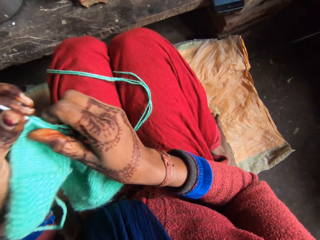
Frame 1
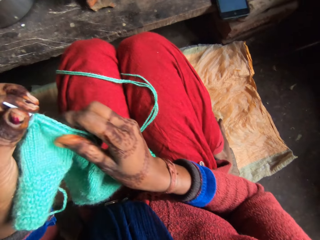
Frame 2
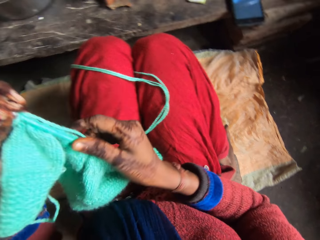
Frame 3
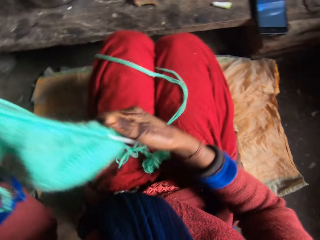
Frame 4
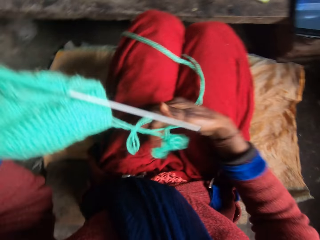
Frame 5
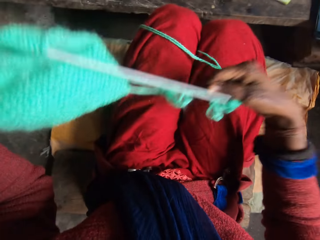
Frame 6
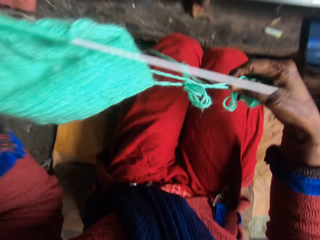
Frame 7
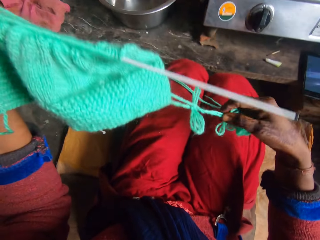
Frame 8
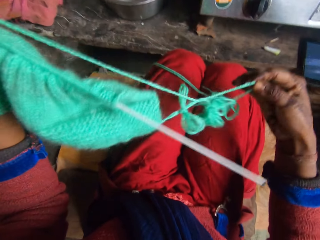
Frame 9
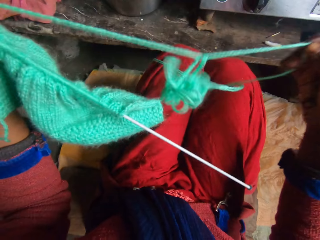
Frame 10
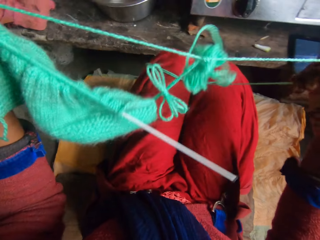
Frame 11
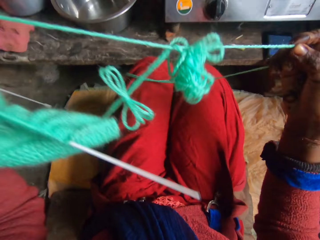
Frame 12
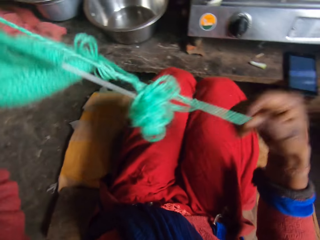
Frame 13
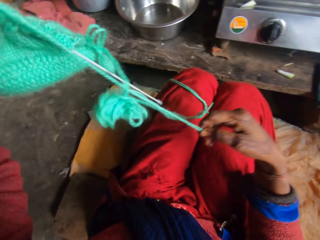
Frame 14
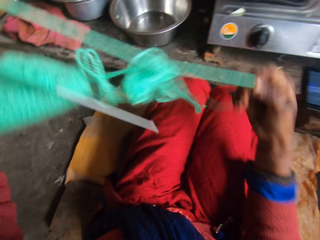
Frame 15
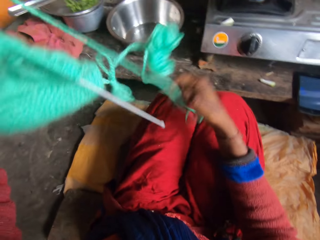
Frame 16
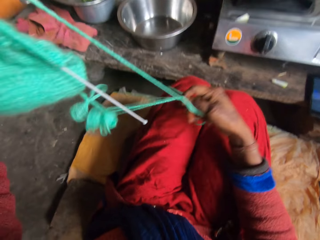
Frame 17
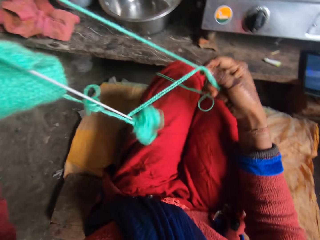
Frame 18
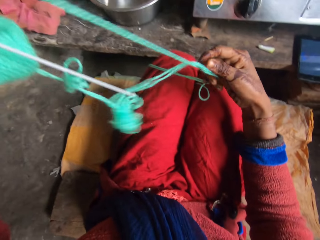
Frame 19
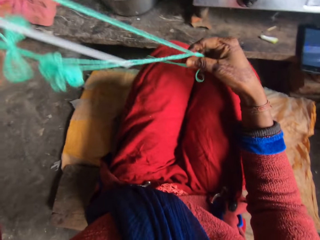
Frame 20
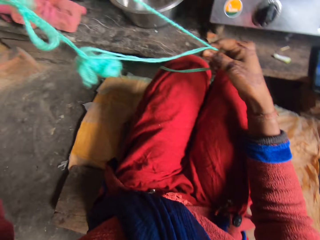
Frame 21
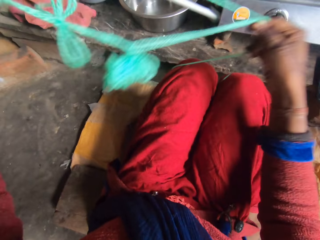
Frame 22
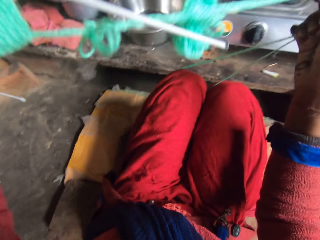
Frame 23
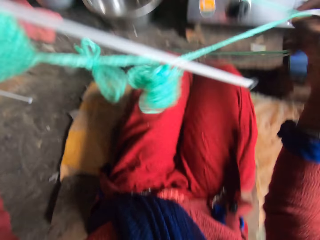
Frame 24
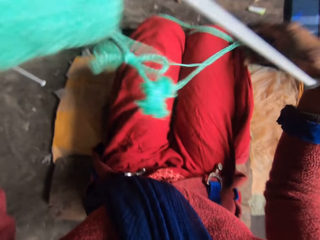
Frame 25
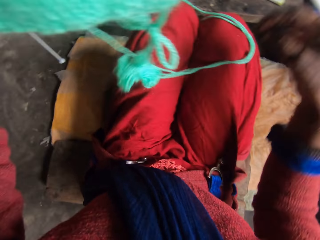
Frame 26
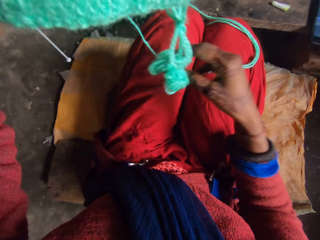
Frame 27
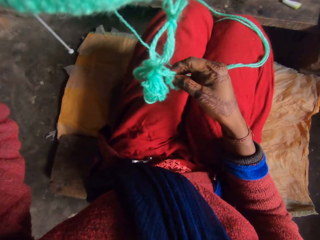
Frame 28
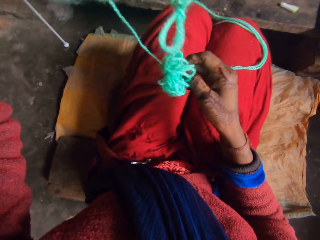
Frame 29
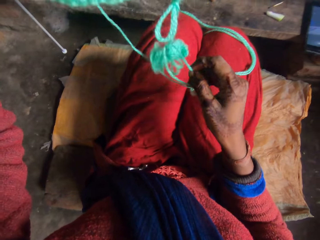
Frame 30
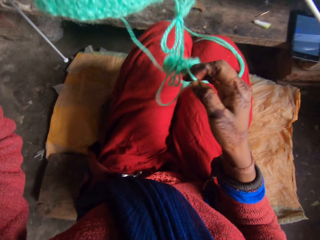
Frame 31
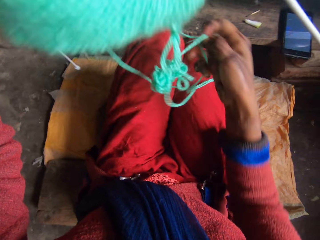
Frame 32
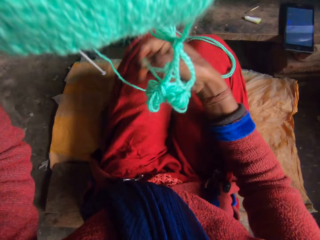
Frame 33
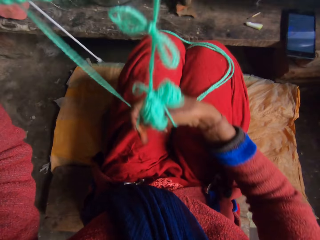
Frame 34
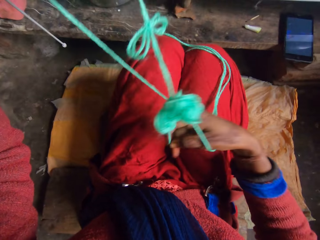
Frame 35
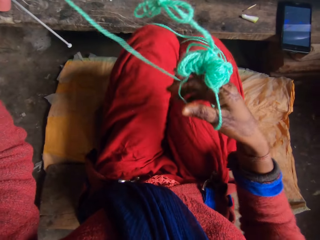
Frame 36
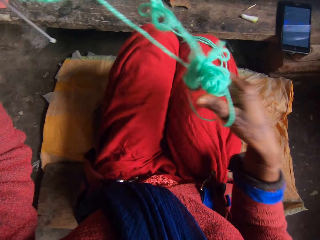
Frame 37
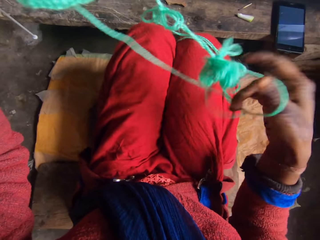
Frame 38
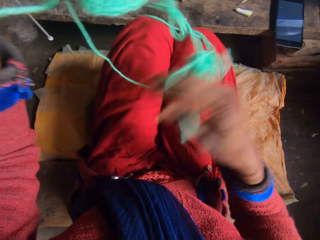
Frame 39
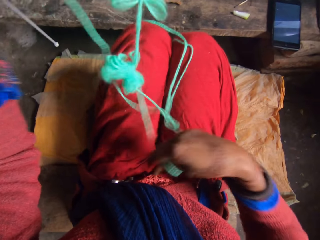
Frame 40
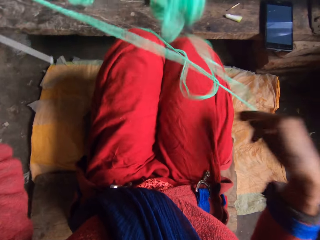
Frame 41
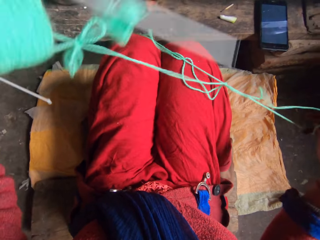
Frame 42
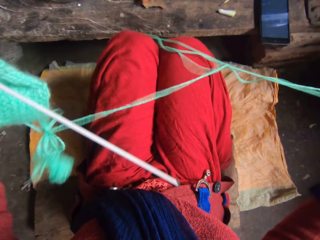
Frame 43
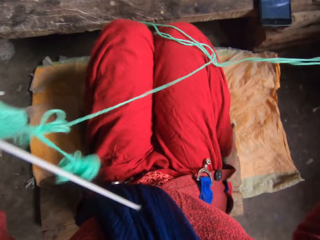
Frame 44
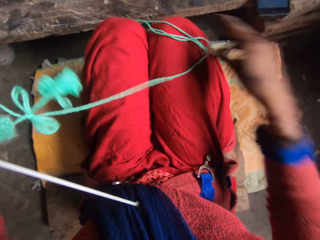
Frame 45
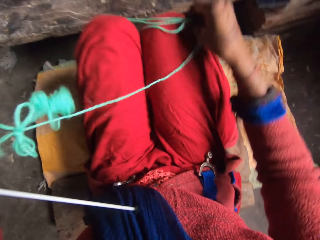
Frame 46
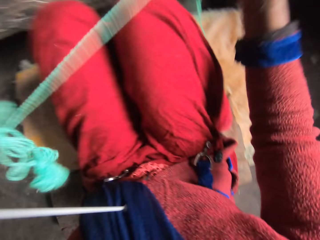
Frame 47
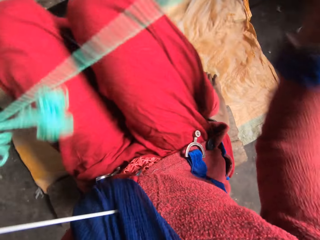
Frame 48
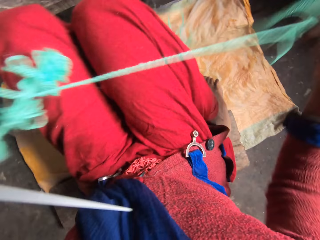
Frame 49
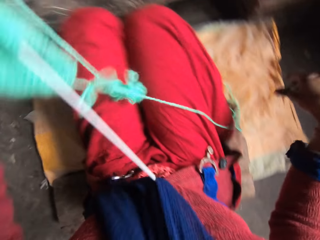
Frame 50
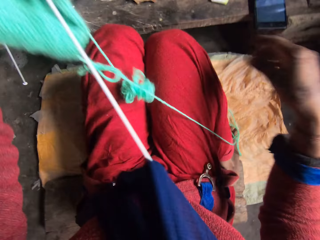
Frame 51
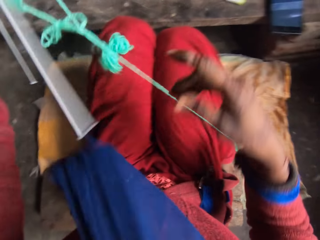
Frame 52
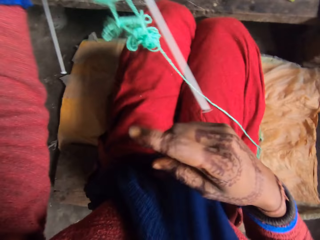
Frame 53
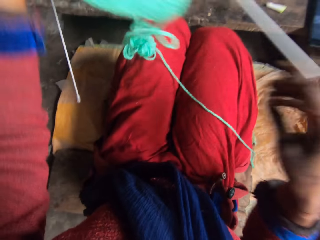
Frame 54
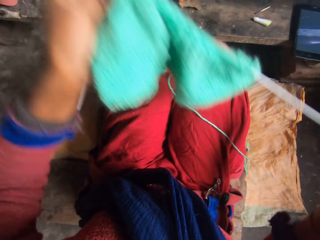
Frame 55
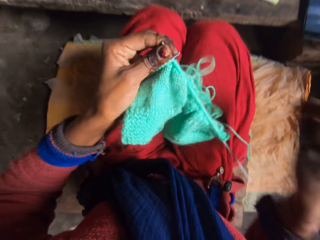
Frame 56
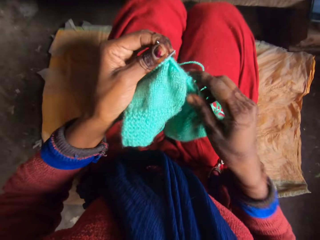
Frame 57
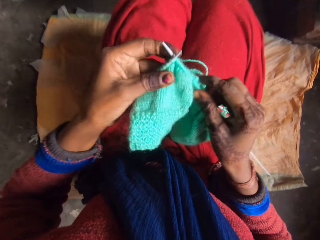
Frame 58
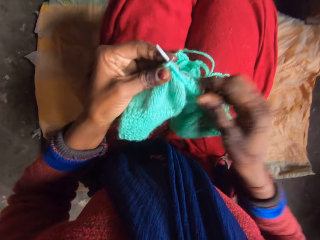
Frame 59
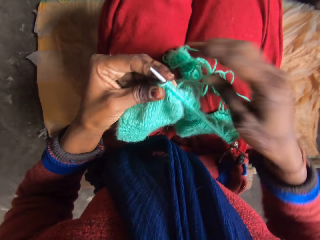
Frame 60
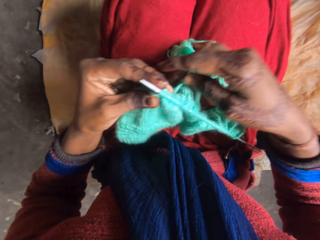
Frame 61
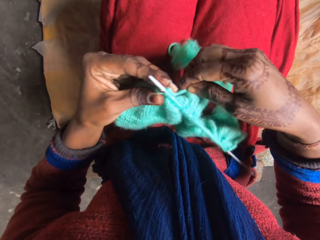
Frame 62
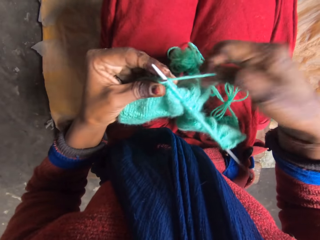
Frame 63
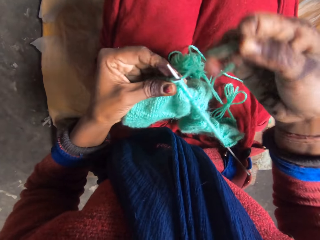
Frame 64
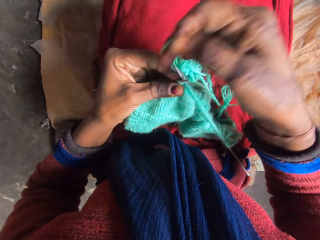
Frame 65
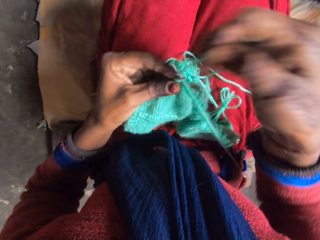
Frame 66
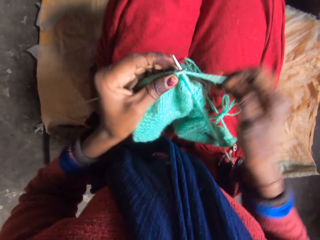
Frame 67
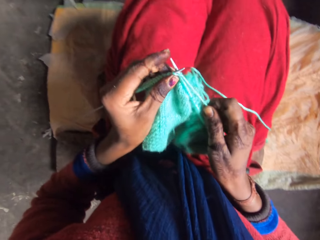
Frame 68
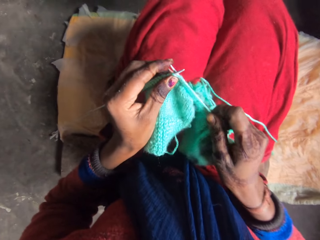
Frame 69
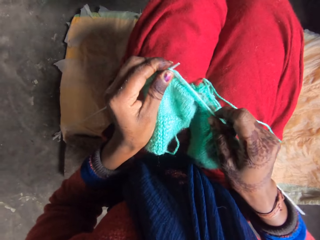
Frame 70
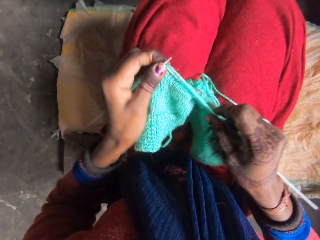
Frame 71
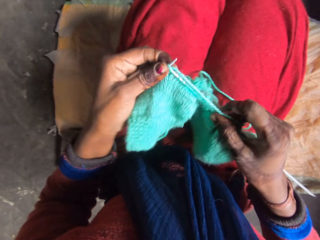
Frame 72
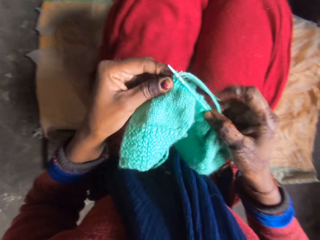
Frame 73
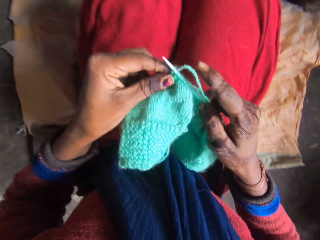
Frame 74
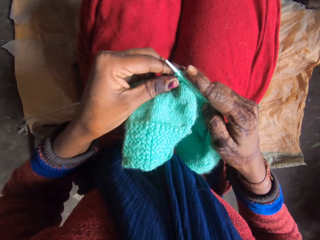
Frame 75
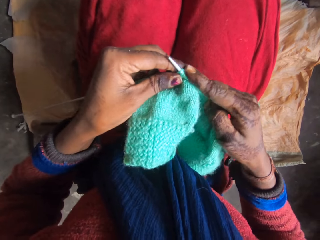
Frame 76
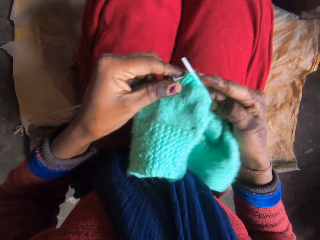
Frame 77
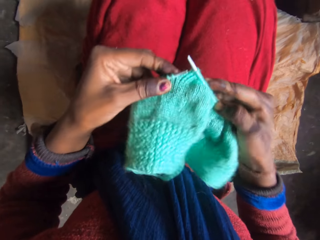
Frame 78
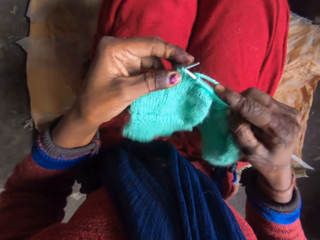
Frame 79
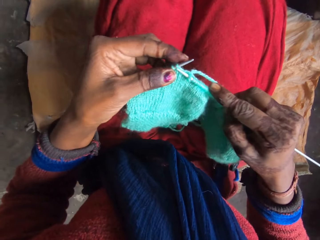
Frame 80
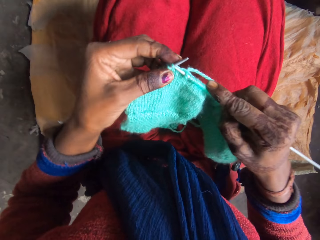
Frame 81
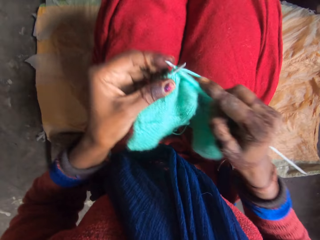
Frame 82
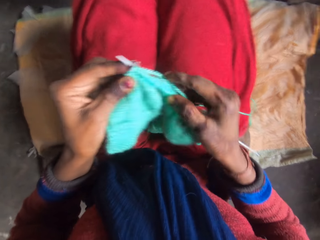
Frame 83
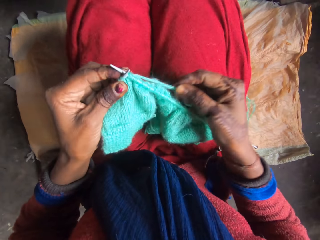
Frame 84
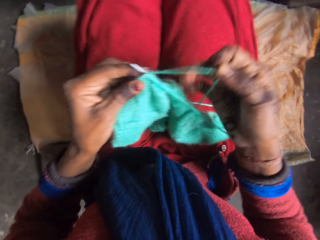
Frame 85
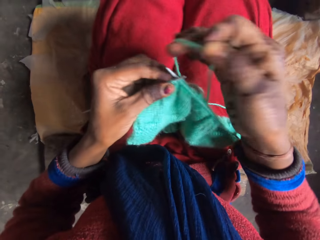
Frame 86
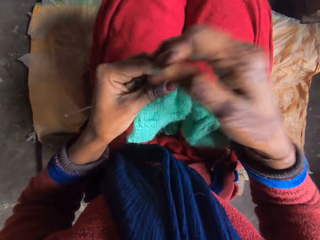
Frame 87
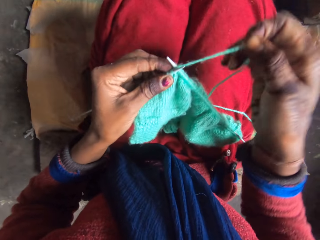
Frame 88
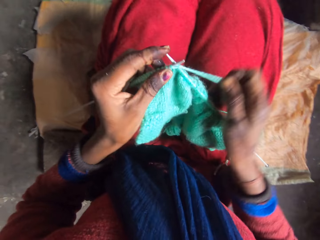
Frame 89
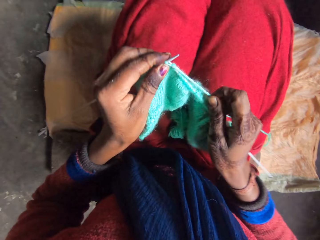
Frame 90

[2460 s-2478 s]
The camera wearer straightens a fabric. She untangles the yarn with her right hand. She straightens a thread. She knits with the knitting pins and yarn in her hands.

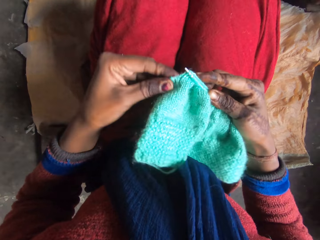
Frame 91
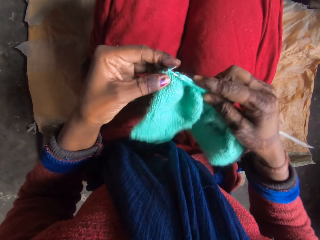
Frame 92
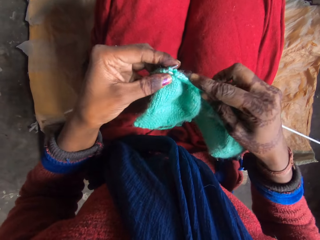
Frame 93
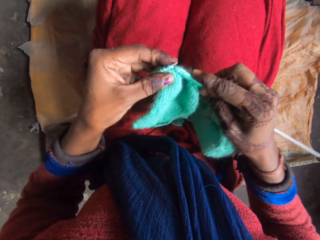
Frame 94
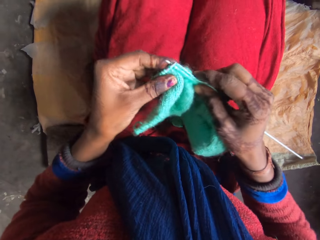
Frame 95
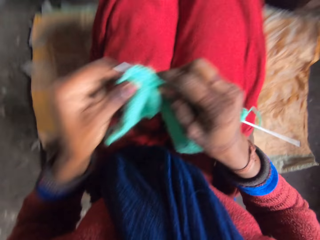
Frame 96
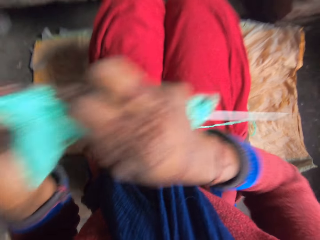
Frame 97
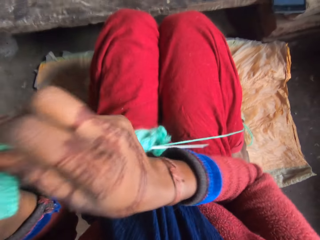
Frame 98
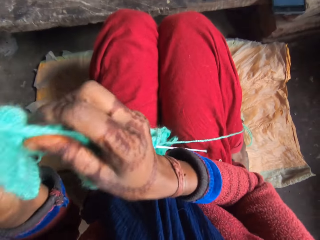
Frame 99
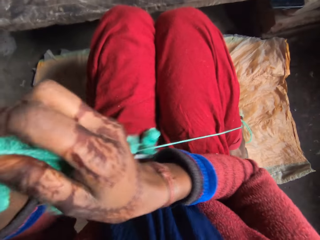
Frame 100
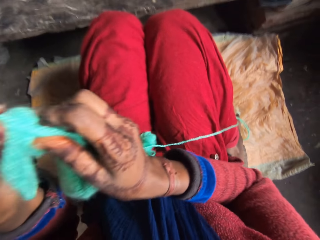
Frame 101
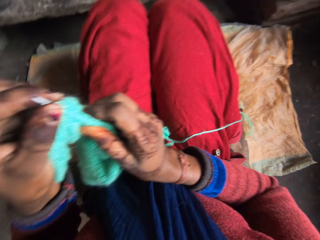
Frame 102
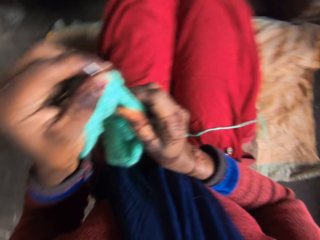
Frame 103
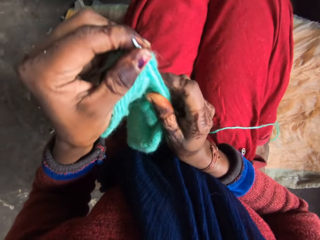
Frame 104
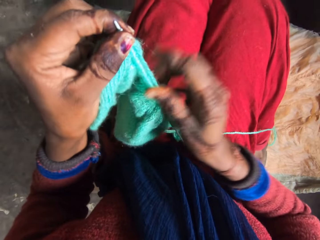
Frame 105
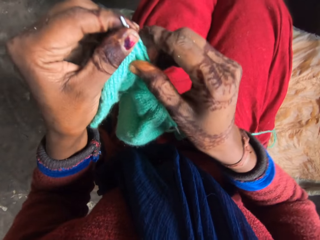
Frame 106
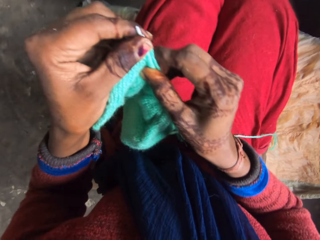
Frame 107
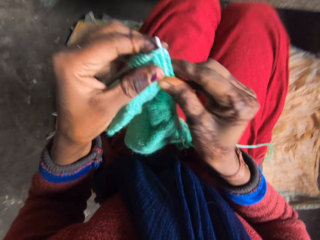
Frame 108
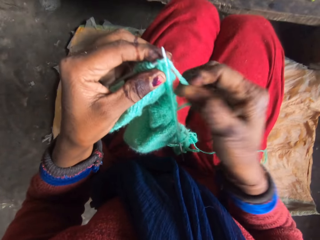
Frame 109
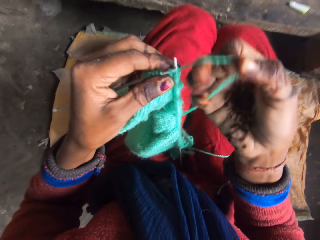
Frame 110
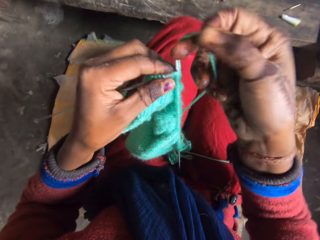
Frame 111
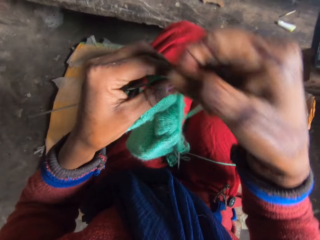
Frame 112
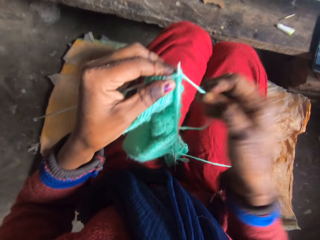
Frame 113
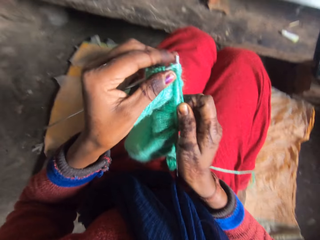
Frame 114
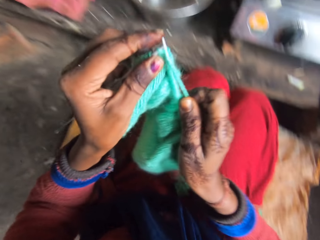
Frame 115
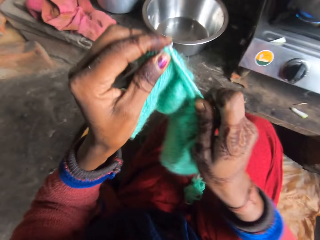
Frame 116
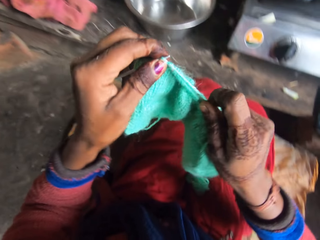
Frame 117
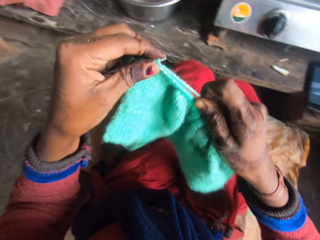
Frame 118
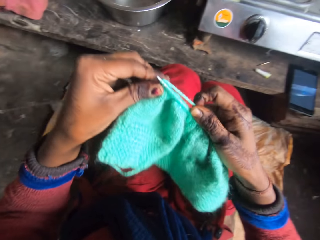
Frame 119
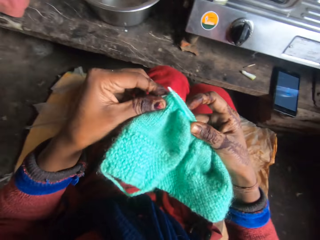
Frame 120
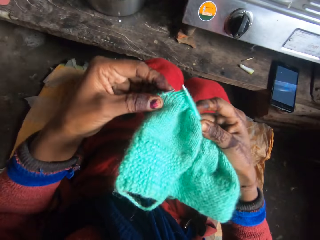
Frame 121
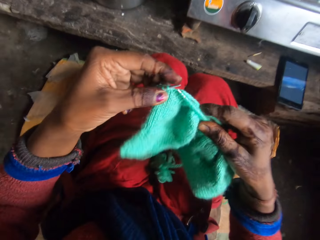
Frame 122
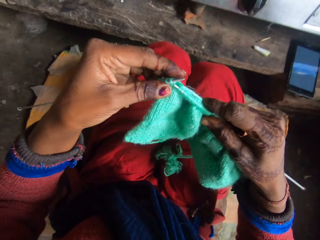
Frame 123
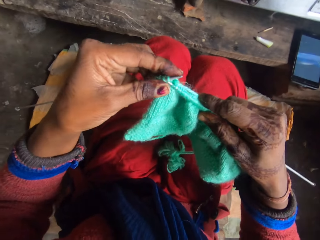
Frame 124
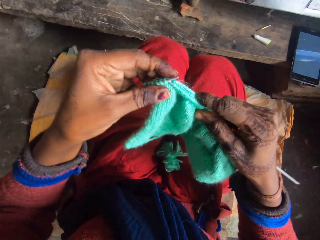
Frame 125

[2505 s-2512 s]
The camera wearer straightens a thread. They straighten a fabric. They knit the fabric.
